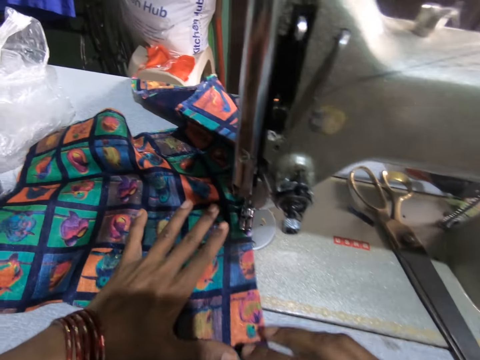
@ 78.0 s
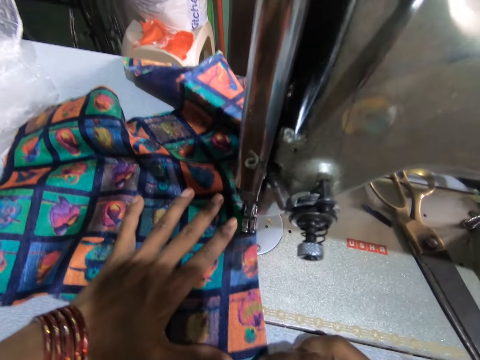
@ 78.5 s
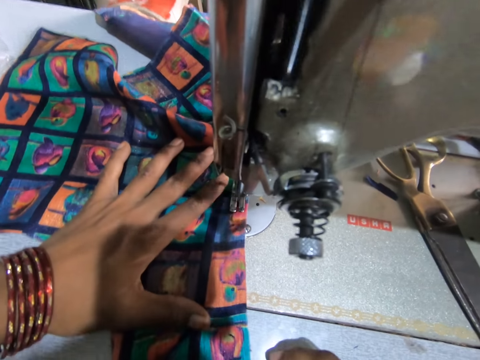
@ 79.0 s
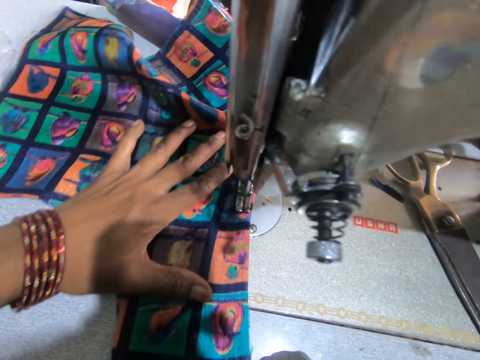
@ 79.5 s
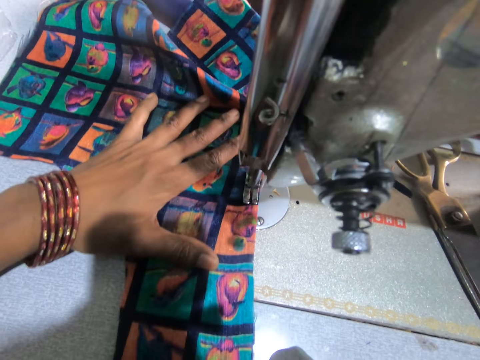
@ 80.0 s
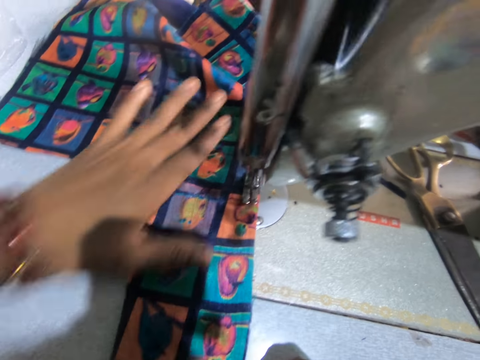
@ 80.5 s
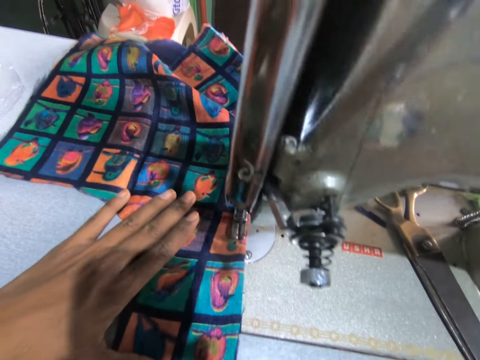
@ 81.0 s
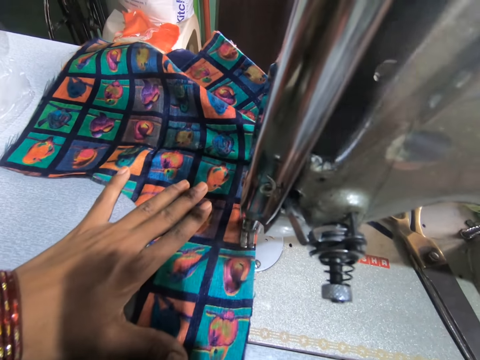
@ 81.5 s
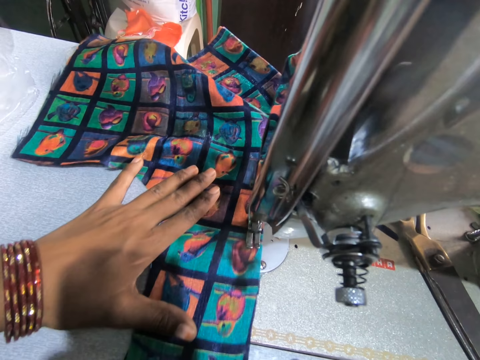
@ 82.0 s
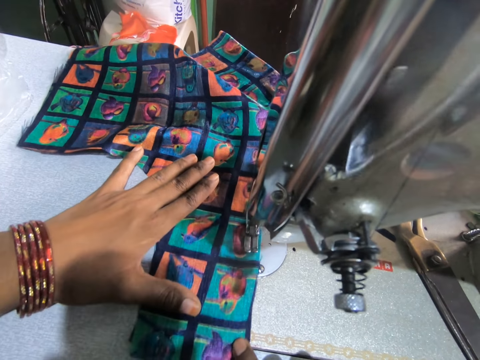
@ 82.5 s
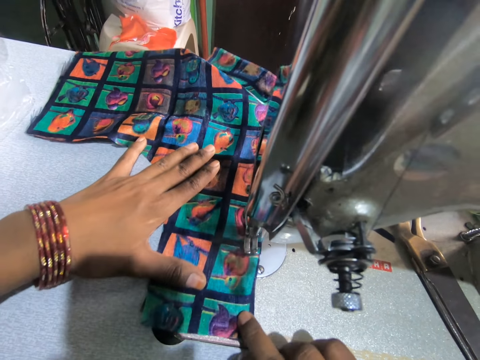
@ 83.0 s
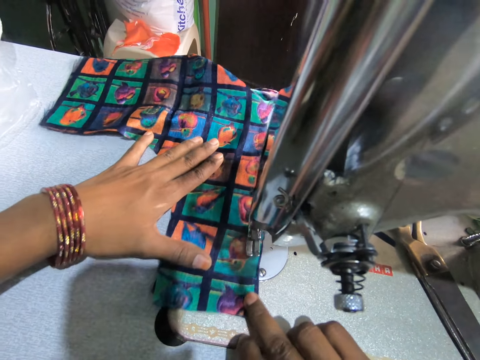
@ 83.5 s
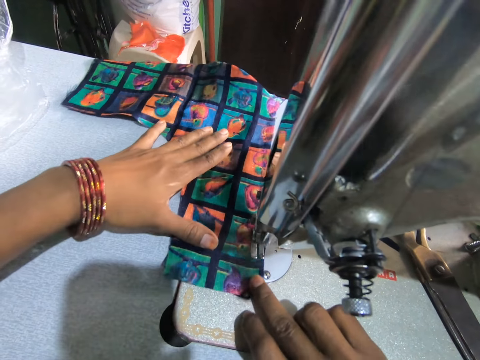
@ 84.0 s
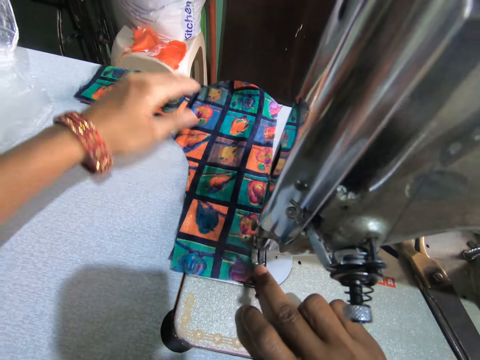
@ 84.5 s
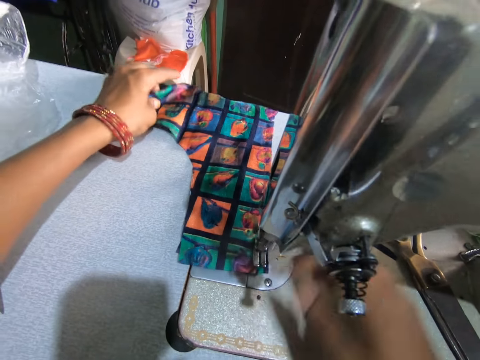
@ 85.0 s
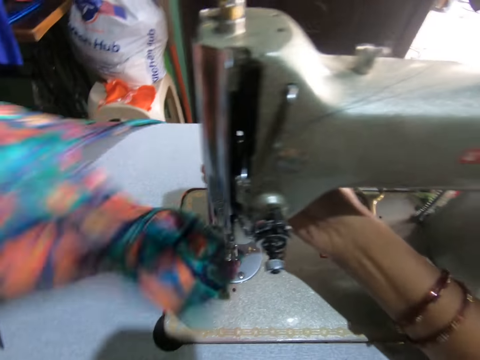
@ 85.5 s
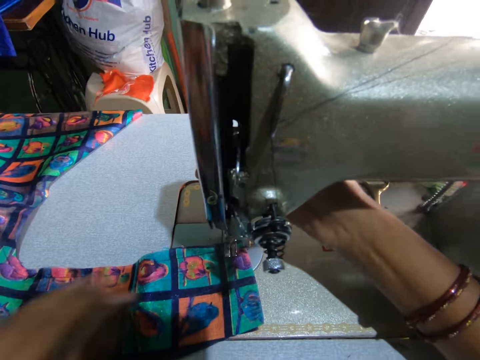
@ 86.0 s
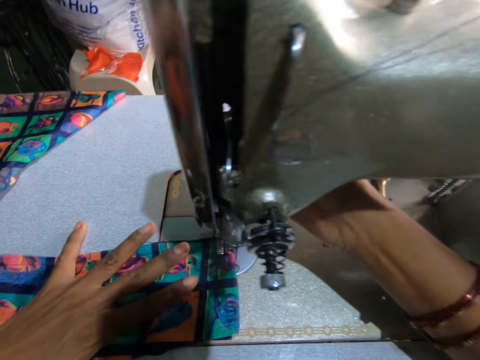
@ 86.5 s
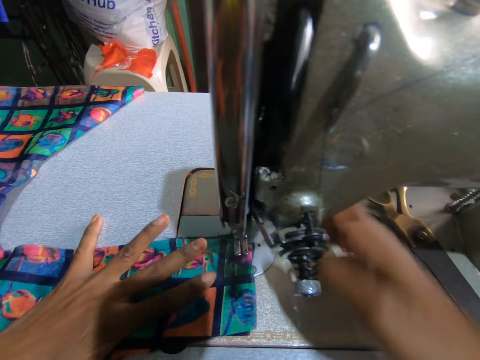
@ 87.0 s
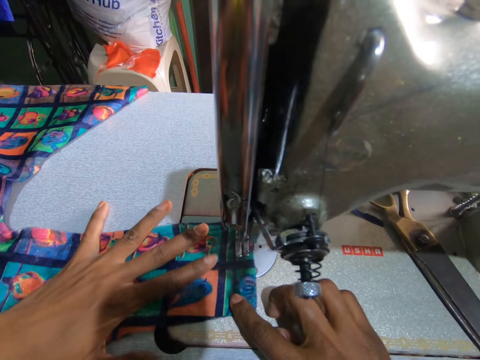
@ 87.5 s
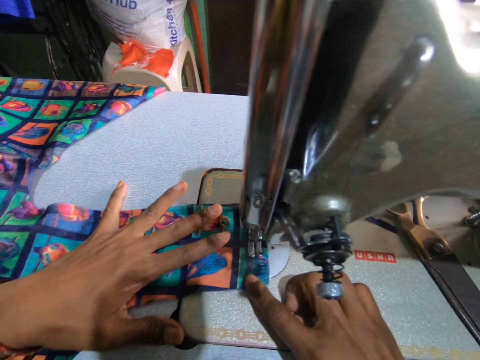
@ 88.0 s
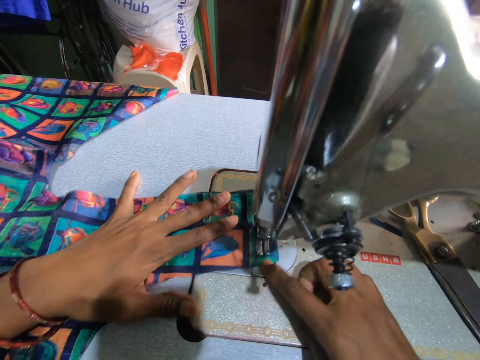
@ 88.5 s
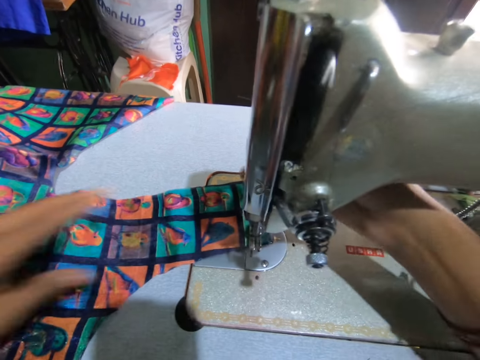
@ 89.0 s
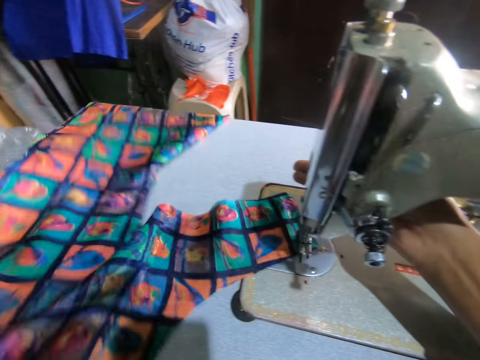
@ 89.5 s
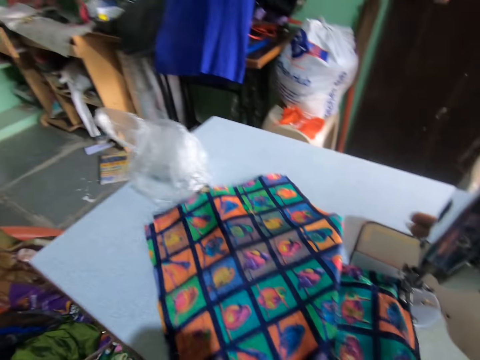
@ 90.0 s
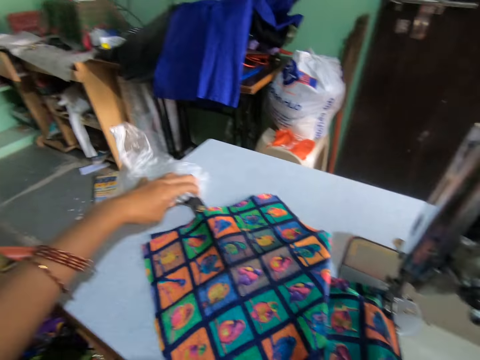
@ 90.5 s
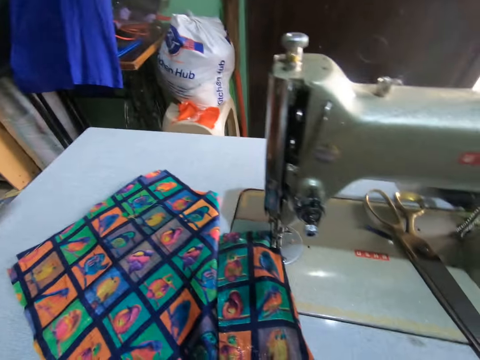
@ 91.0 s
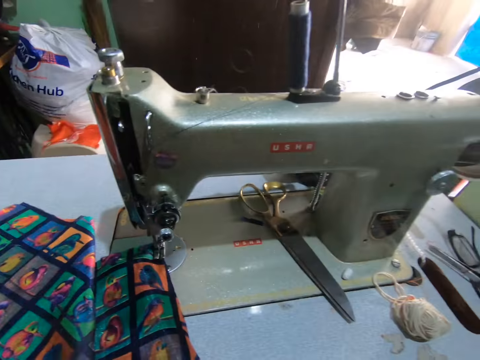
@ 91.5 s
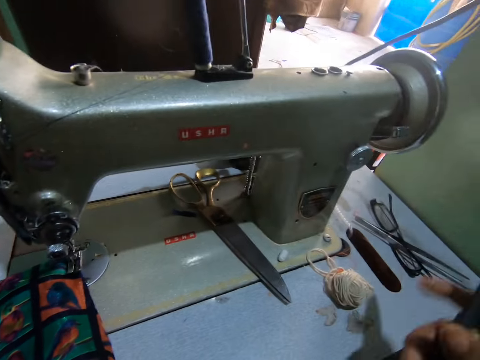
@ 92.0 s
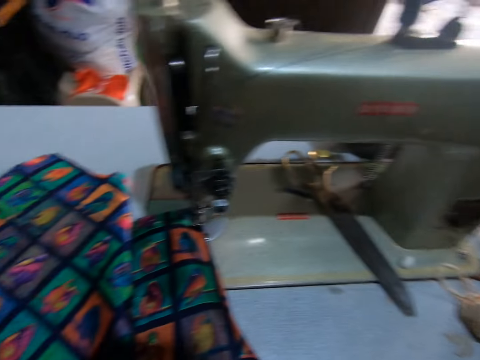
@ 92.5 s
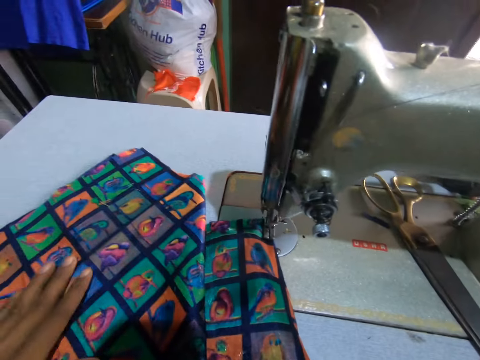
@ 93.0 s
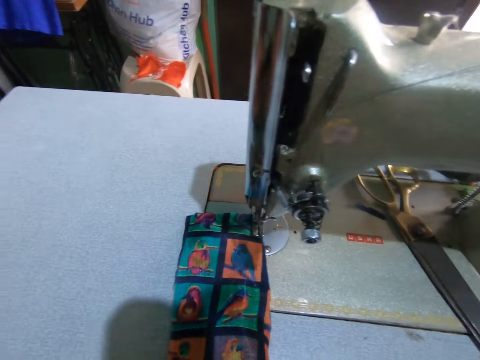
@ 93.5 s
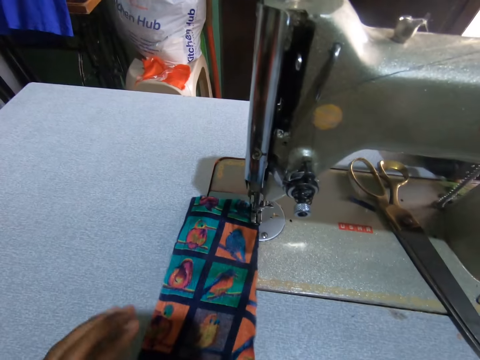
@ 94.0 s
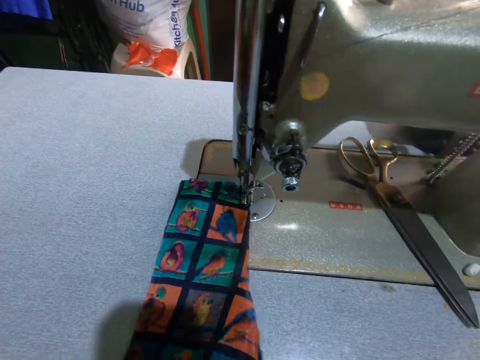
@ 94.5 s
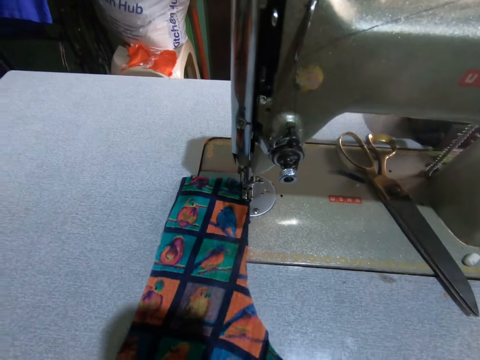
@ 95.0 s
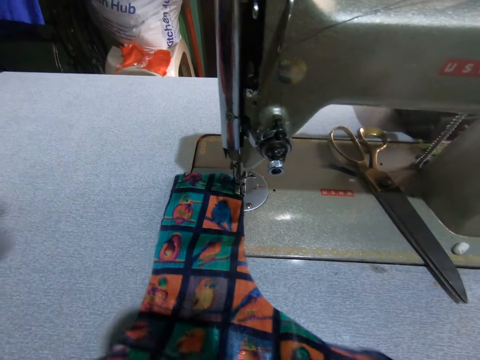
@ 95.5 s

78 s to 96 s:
The camera wearer continues to sew the material with a sewing machine. They move a presser ball lifter with a hand. They pick up a scissors on the sewing machine. They turn the material. They switch the scissors to the other hand. They put down the scissors to the other hand. They move the materials on the sewing machine with a hand.

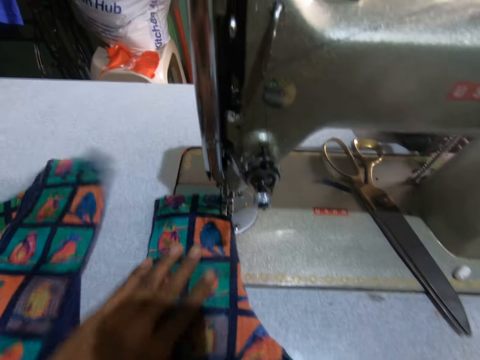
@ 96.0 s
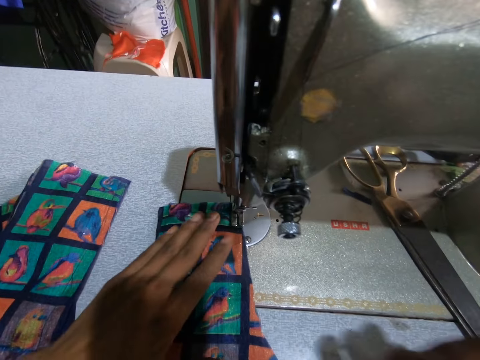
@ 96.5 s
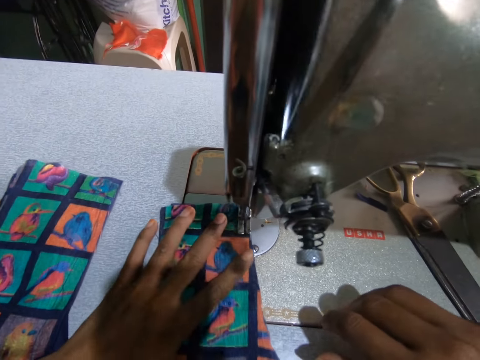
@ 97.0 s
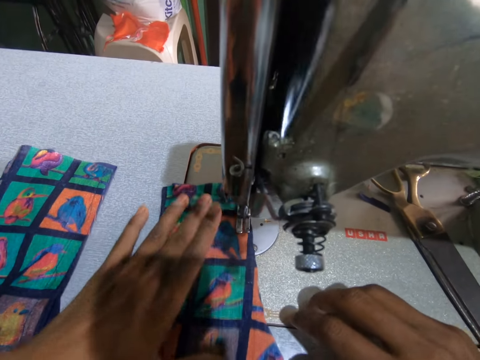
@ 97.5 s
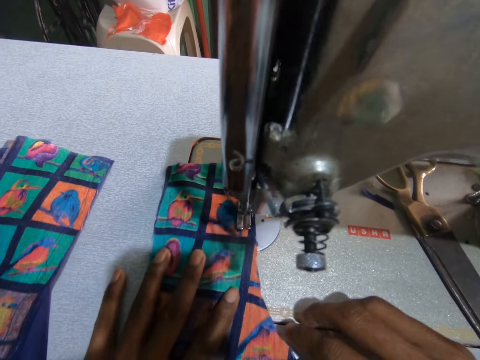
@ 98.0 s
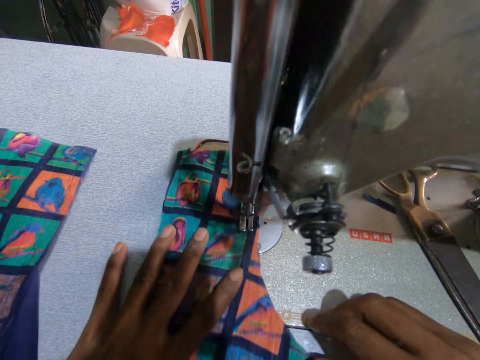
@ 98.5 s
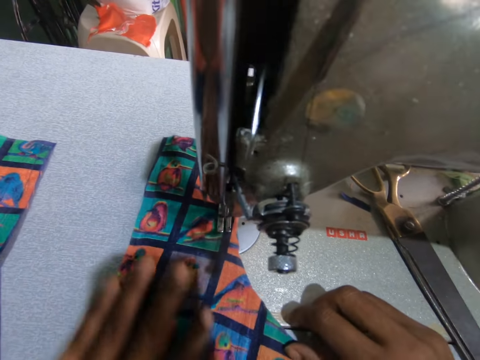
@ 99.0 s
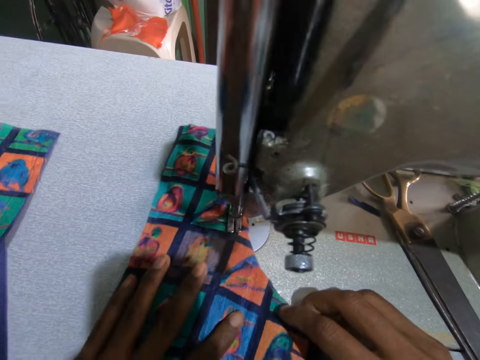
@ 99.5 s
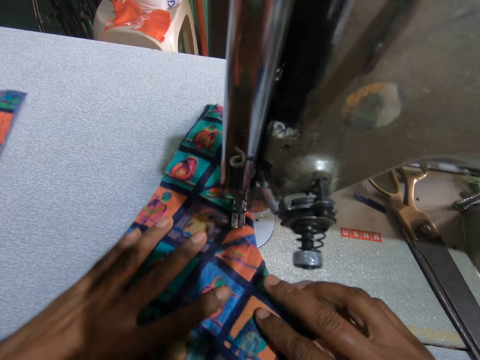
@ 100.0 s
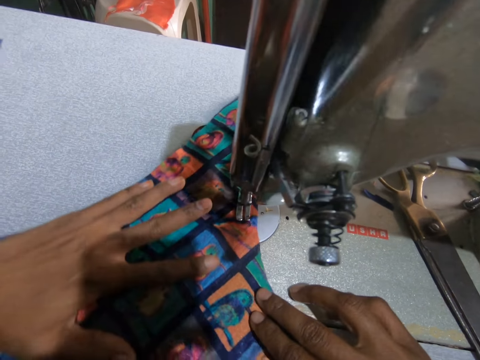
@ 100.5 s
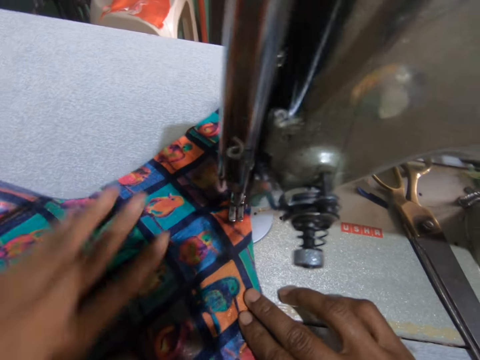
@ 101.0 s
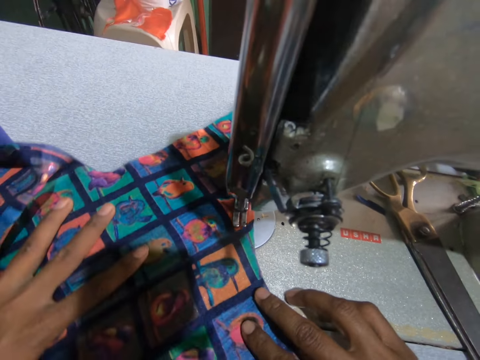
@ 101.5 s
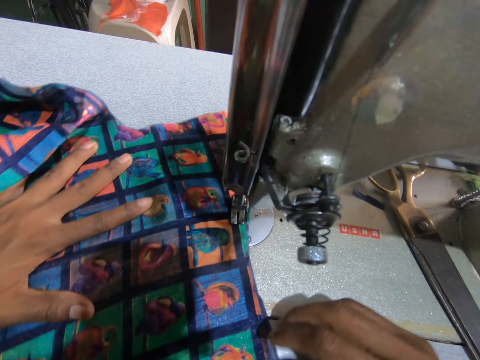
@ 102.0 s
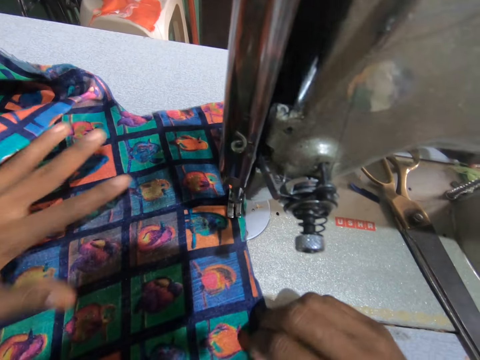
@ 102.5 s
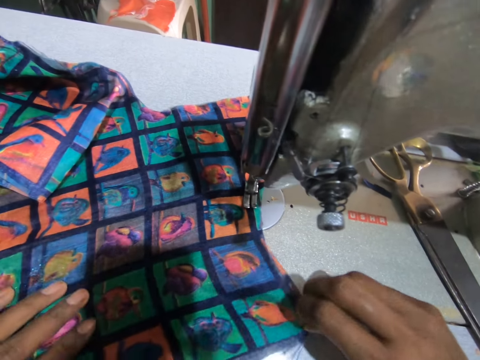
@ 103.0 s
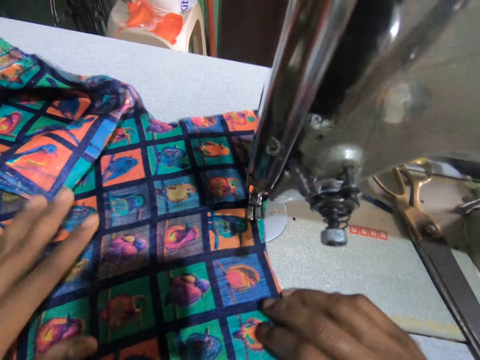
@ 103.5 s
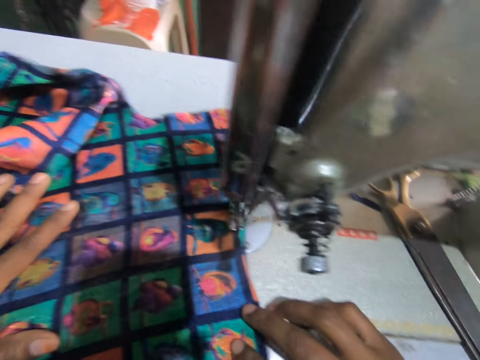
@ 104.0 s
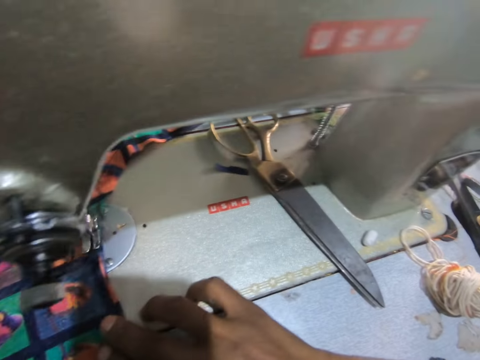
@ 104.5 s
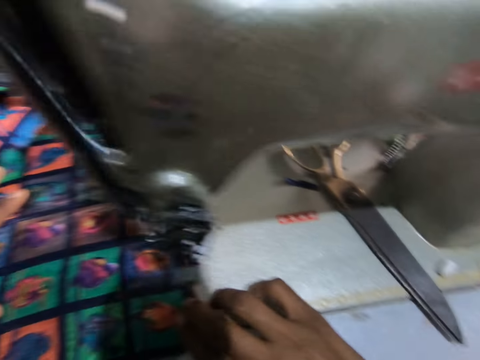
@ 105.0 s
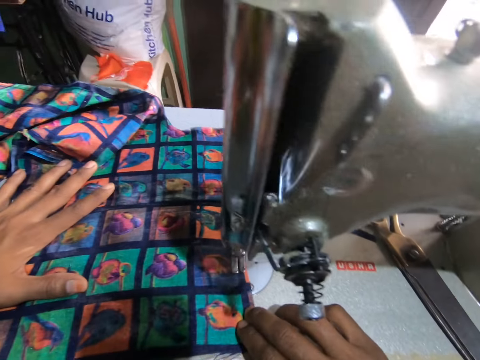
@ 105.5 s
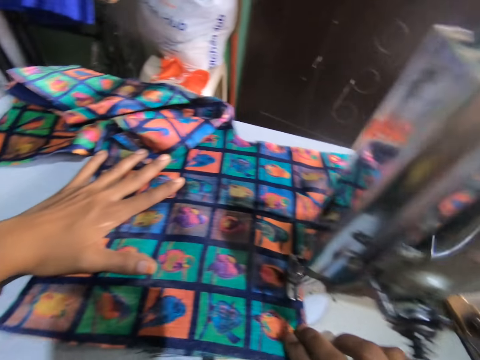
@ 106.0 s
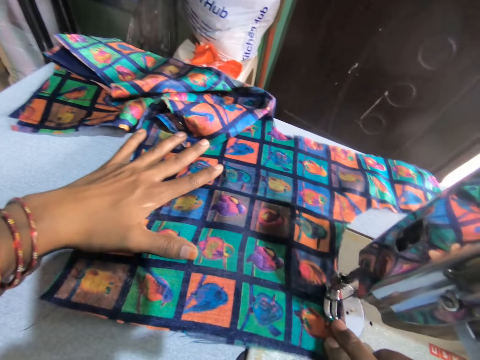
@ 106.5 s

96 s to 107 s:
The camera wearer continues to sew the material with a sewing machine.
